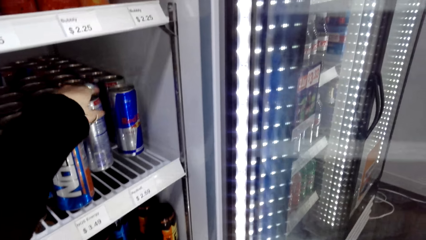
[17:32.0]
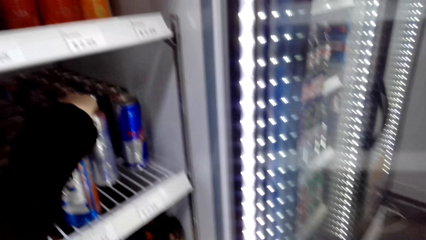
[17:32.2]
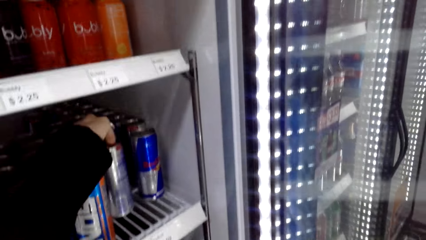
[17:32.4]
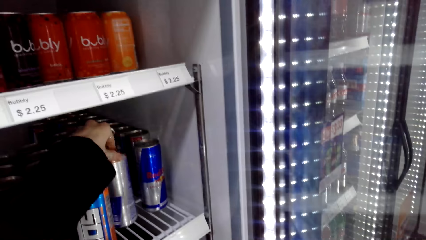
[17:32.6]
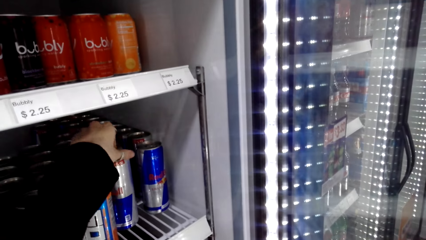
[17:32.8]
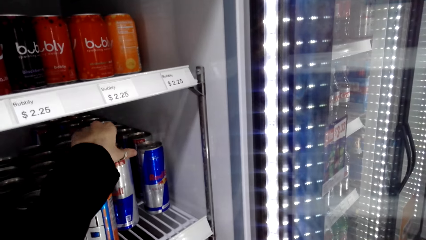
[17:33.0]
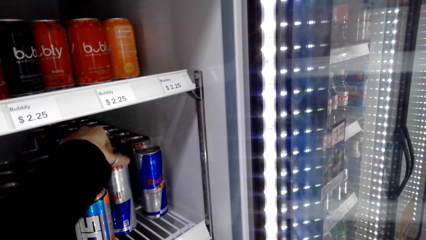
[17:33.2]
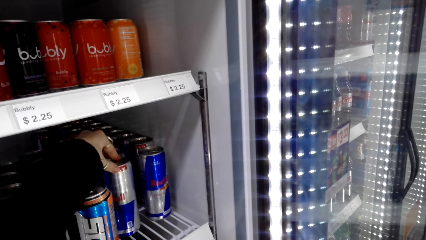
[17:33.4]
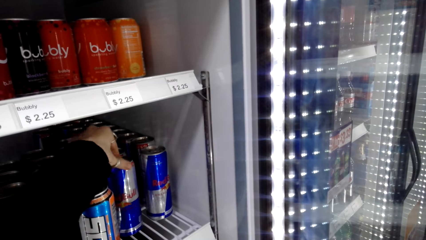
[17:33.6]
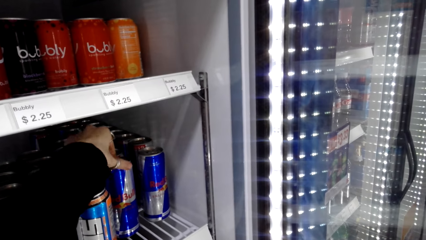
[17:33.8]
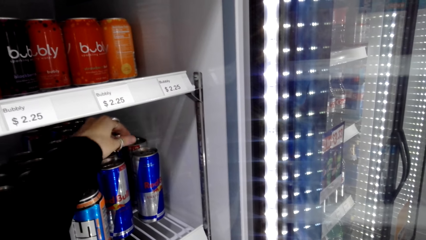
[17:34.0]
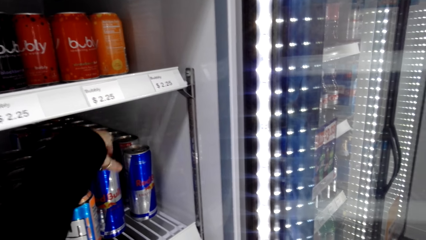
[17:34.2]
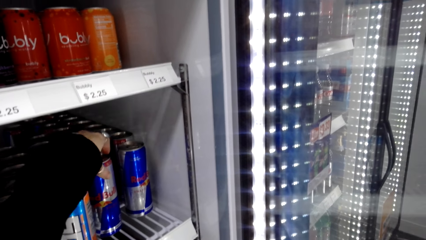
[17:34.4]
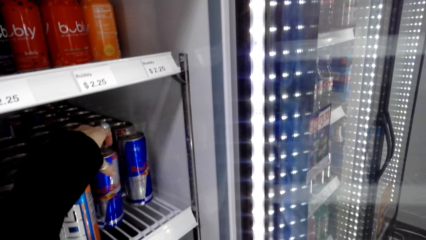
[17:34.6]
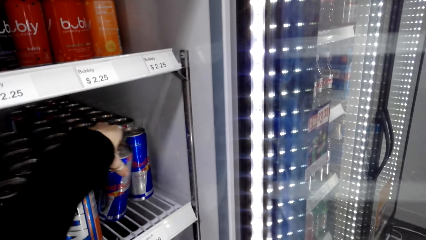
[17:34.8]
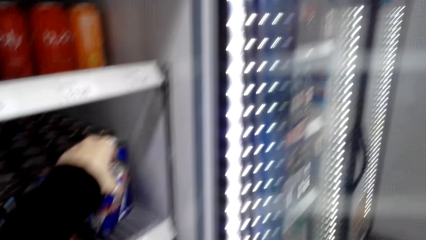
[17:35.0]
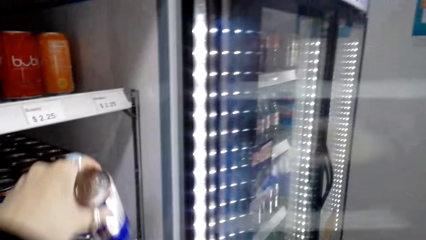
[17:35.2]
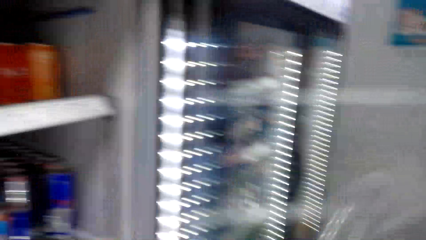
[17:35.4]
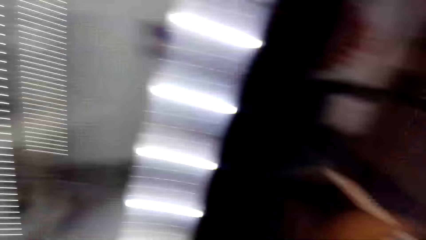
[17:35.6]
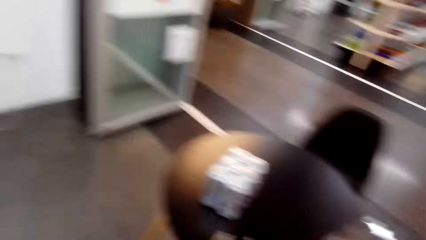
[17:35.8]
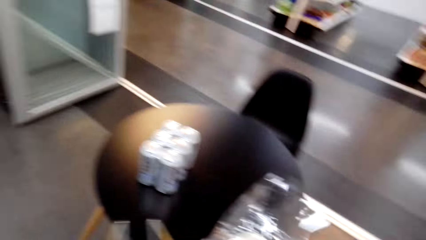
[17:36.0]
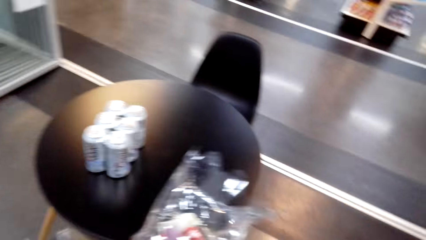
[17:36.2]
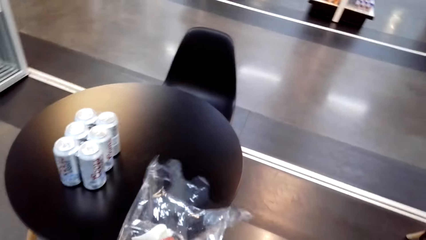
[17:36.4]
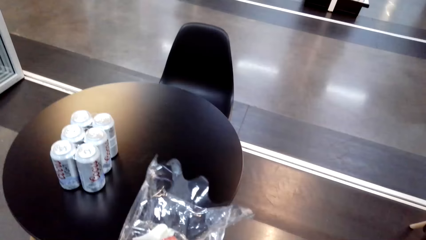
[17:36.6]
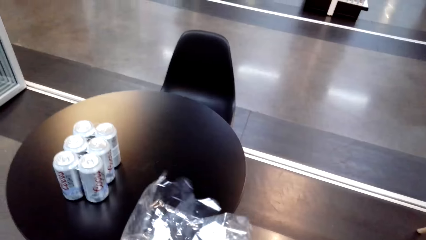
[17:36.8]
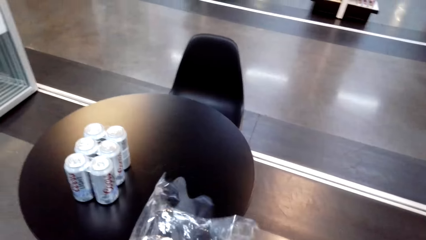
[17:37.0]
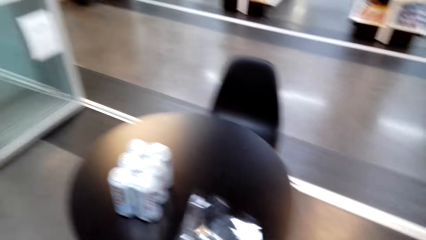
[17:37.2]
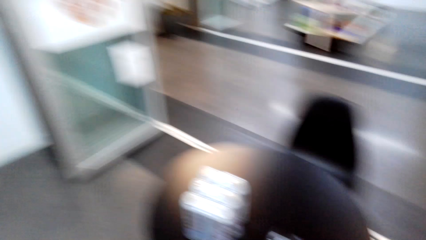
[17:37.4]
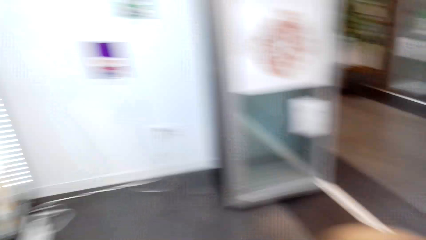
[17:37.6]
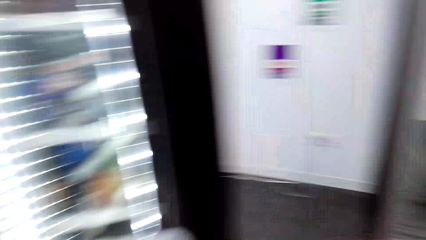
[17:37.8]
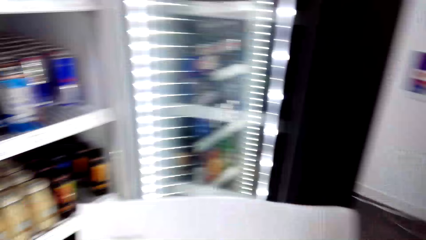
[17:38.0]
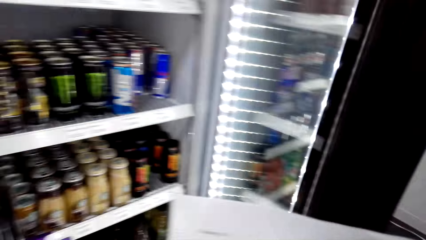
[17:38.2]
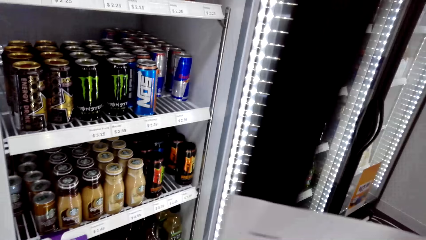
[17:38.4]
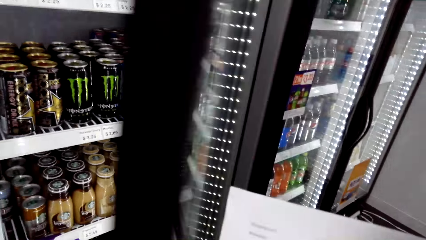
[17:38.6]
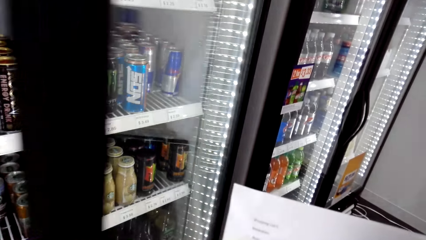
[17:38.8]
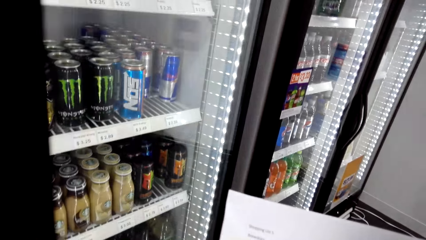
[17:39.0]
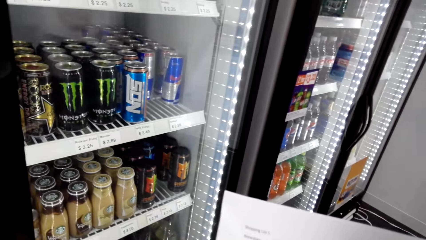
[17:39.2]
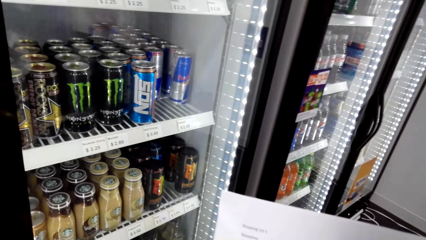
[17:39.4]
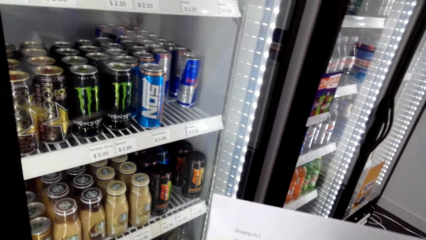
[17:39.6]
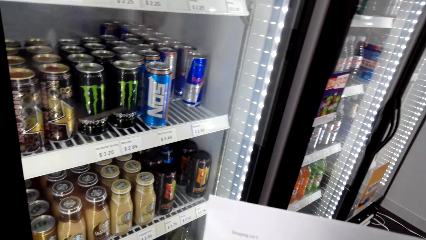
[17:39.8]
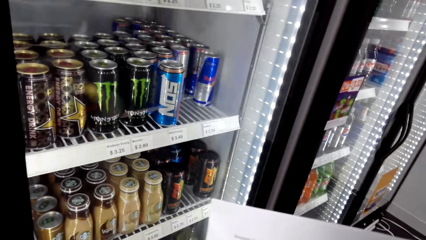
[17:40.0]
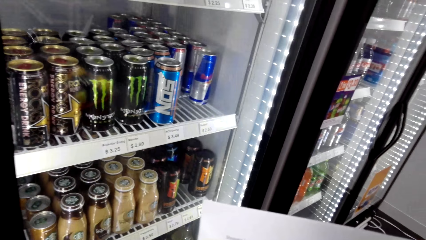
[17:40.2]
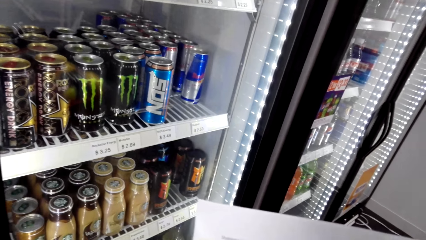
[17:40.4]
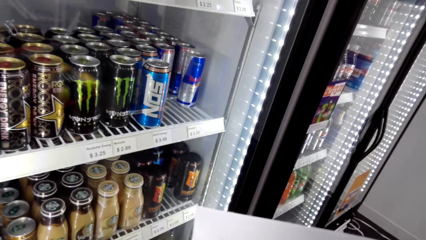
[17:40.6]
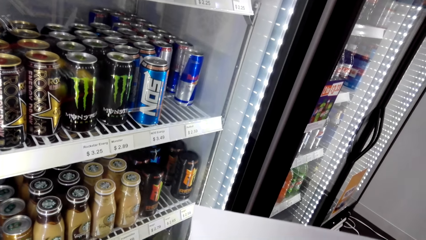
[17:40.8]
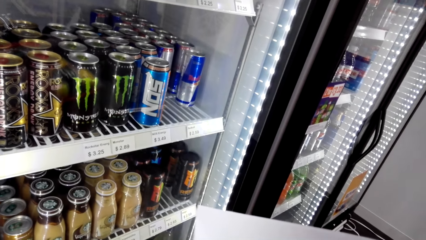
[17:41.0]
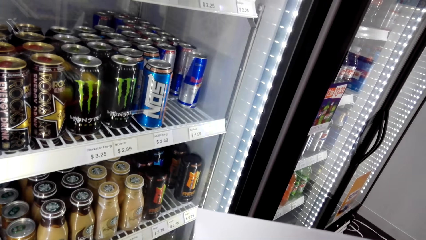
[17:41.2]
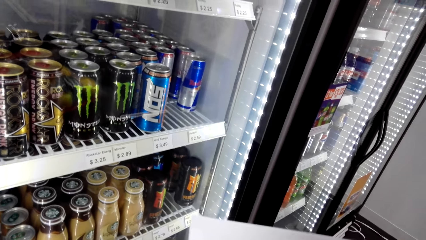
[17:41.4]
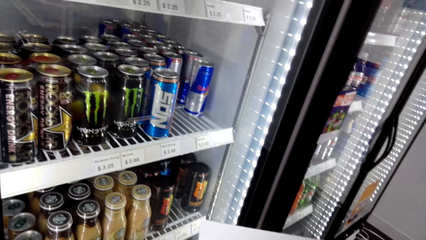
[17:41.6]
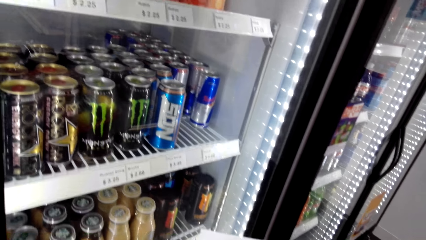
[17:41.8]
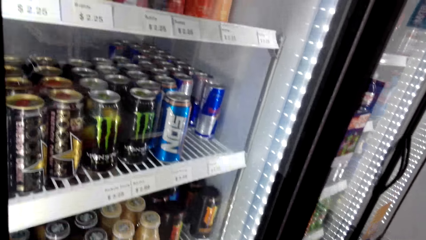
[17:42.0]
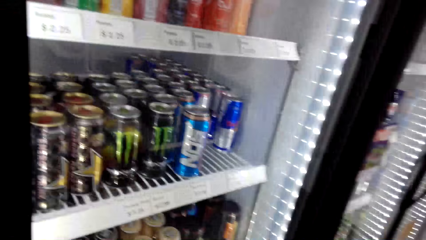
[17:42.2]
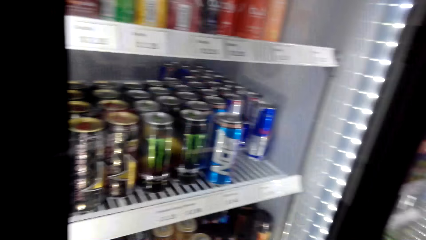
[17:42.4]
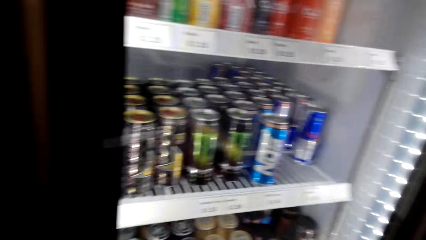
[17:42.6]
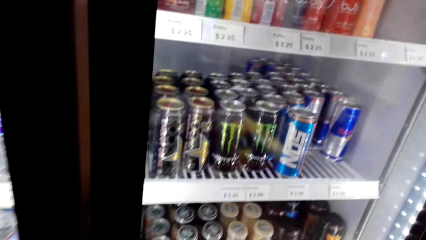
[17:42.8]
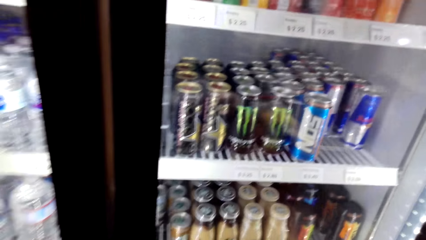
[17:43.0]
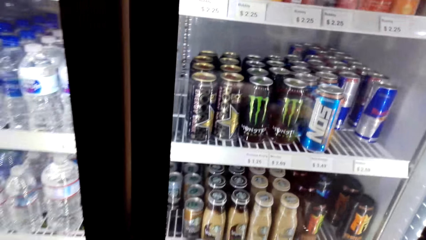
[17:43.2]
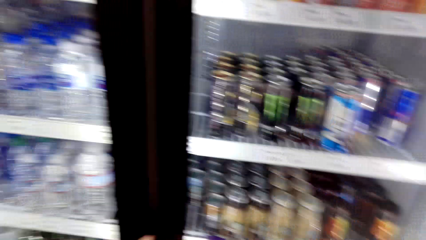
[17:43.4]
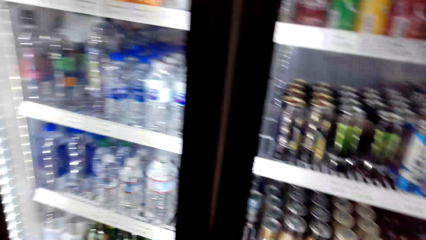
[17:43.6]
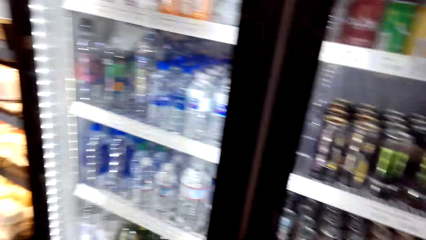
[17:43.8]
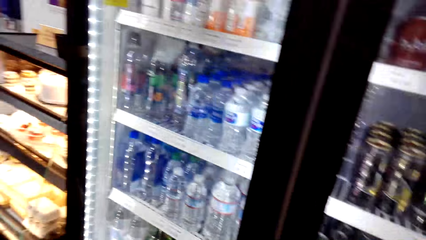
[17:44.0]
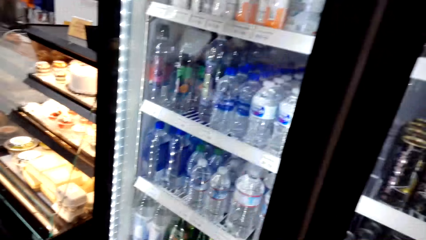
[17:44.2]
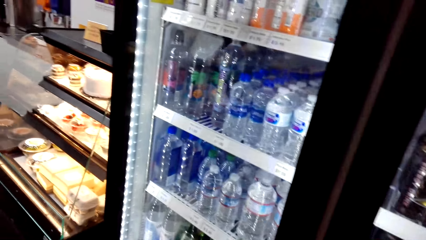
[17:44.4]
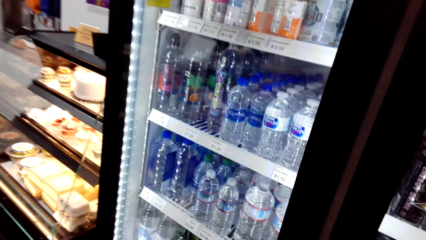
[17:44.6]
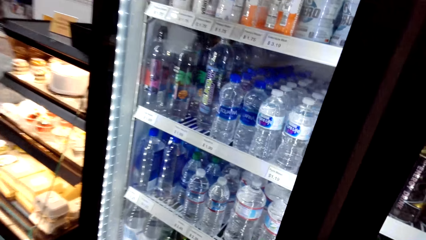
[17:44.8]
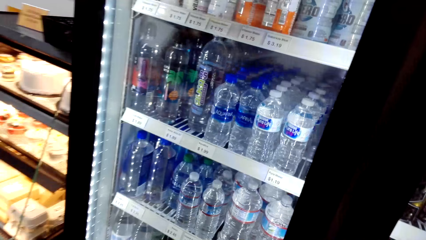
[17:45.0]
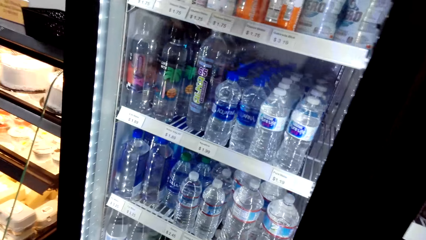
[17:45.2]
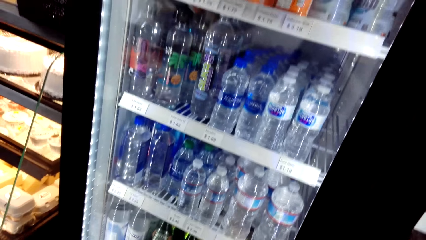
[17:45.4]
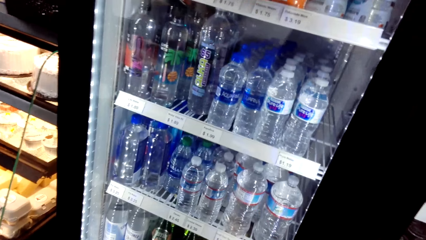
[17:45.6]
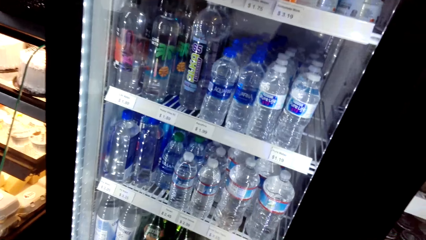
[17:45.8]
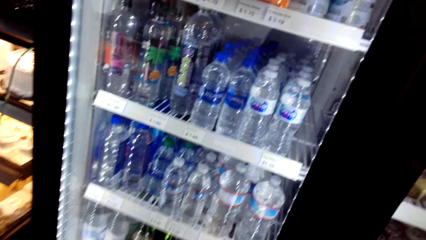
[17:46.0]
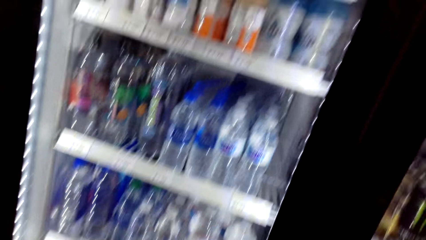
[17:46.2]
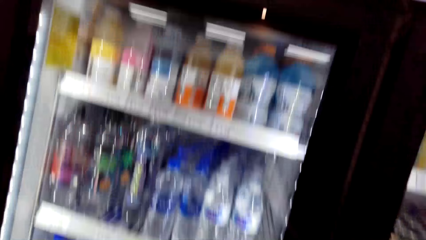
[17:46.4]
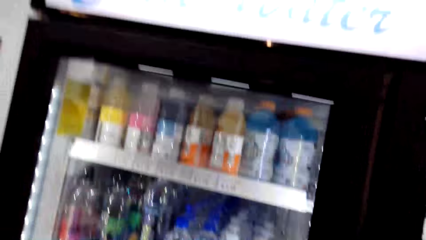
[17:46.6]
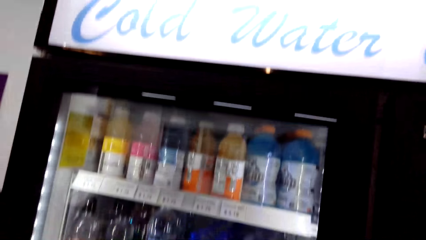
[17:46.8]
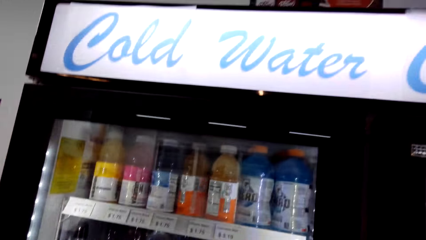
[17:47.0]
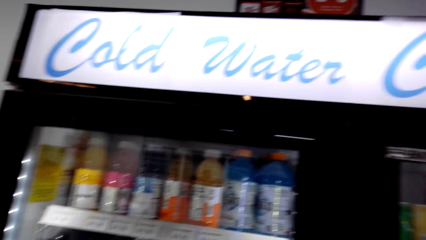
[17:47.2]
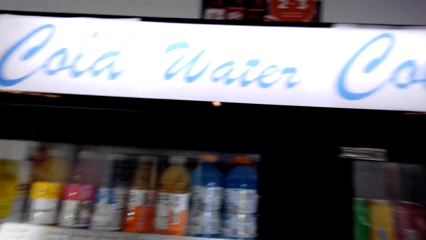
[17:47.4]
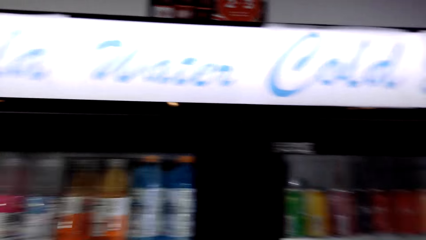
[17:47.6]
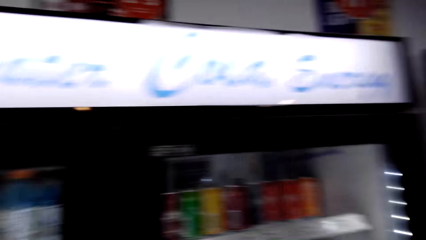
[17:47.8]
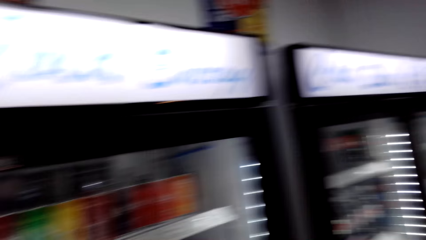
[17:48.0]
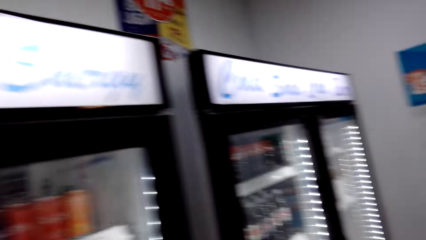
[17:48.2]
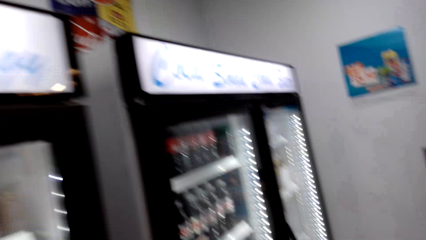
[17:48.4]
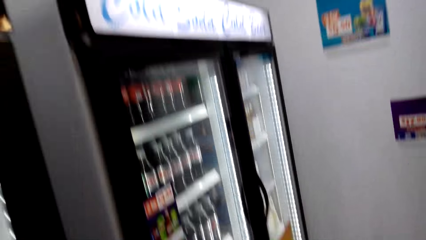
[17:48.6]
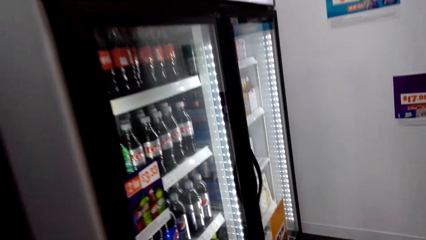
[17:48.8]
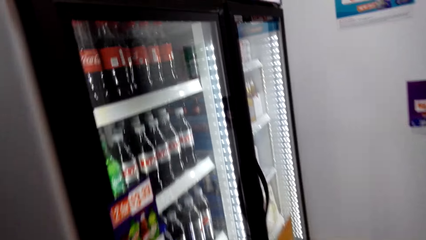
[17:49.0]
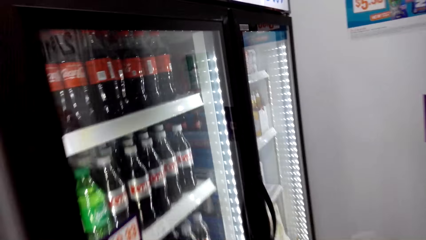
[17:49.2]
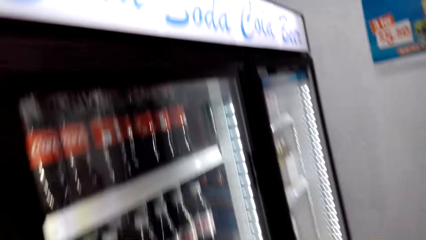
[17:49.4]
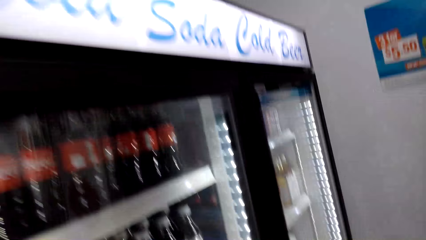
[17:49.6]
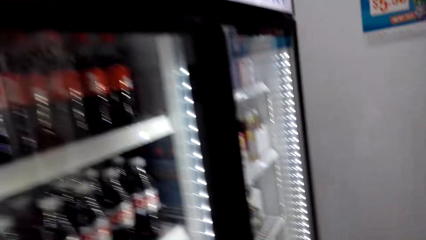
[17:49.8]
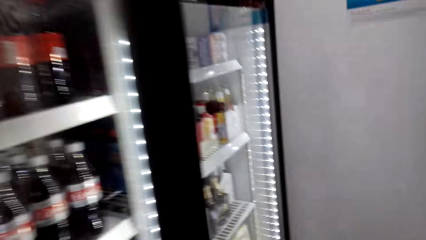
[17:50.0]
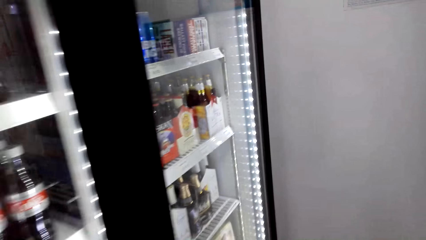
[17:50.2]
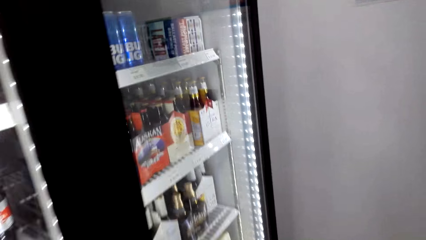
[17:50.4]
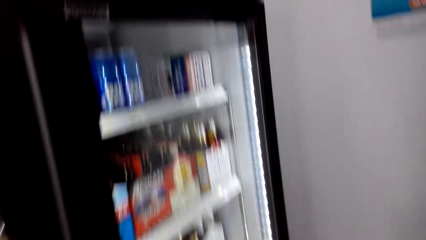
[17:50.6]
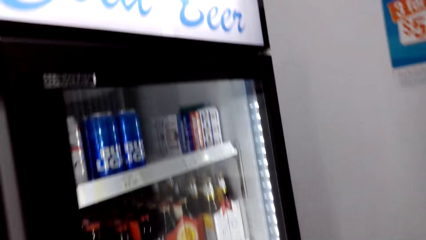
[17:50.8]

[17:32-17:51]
The camera wearer picks up a Red Bull can in the fridge. They put the Red Bull can in the supermarket basket, on the plastic bag. They close the fridge door. They look around in the supermarket. They walk towards the beer fridge.
